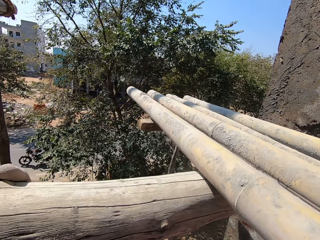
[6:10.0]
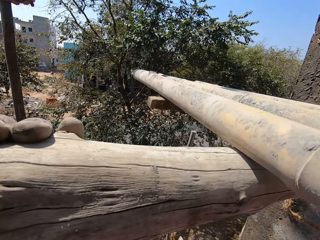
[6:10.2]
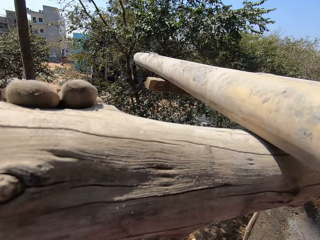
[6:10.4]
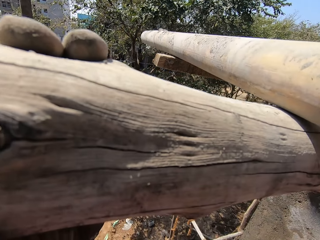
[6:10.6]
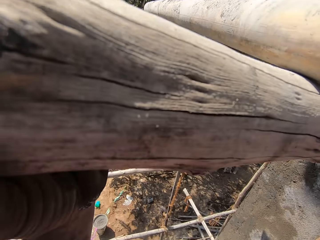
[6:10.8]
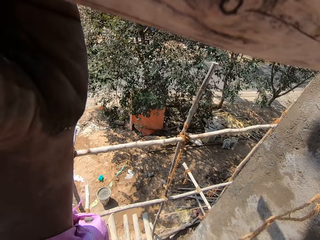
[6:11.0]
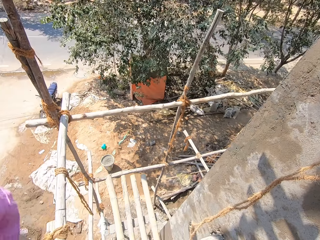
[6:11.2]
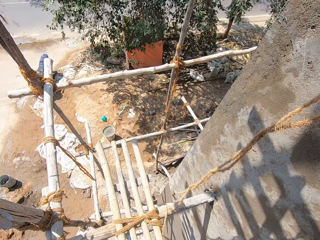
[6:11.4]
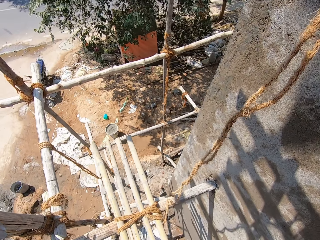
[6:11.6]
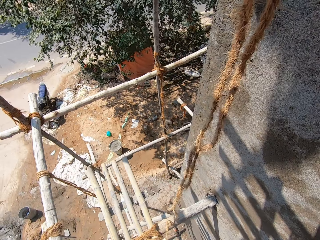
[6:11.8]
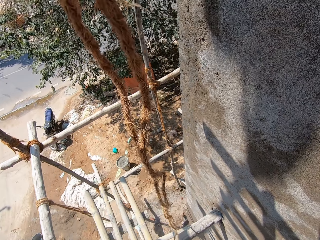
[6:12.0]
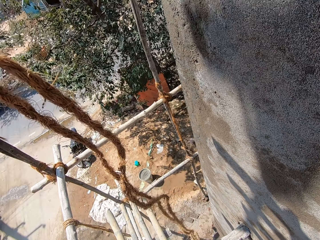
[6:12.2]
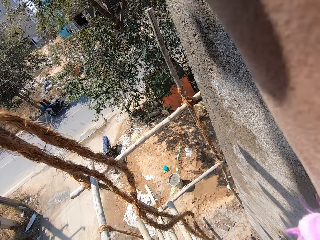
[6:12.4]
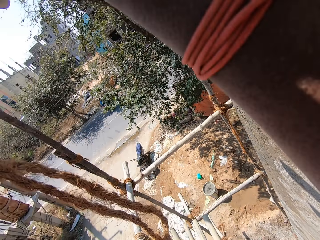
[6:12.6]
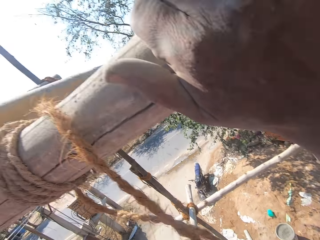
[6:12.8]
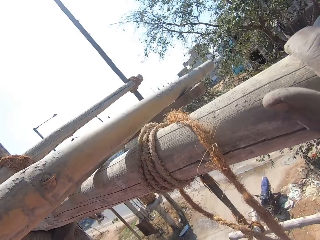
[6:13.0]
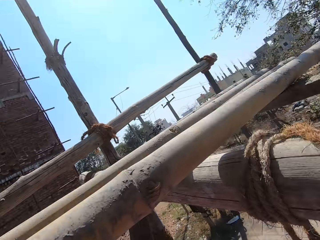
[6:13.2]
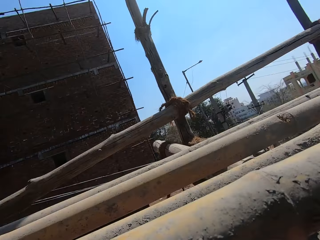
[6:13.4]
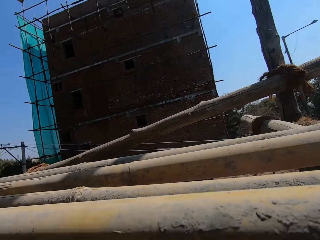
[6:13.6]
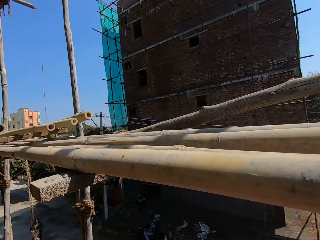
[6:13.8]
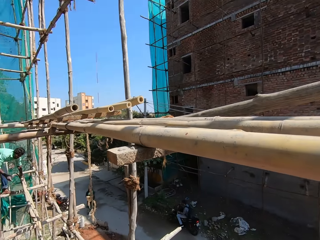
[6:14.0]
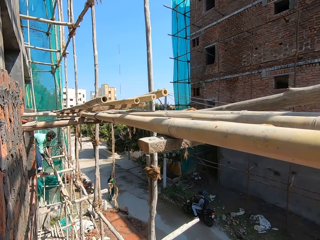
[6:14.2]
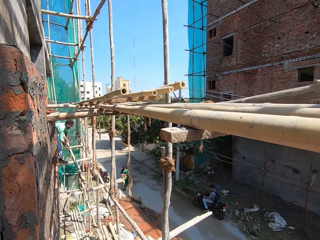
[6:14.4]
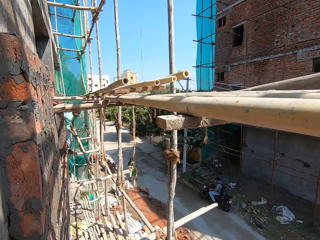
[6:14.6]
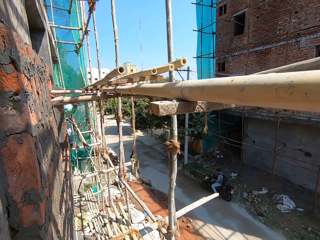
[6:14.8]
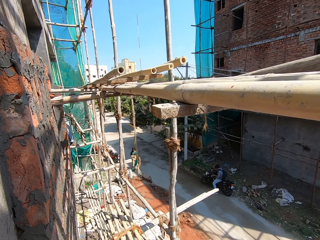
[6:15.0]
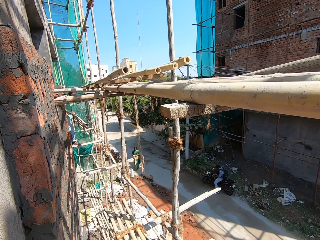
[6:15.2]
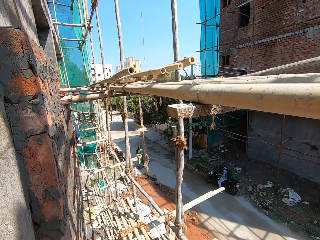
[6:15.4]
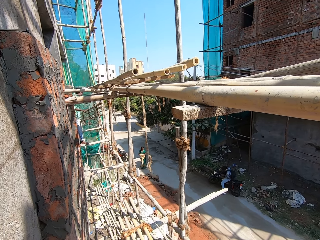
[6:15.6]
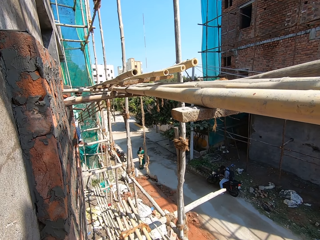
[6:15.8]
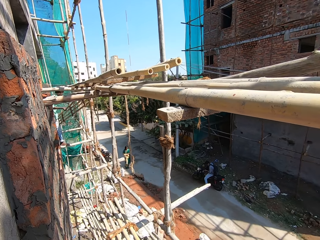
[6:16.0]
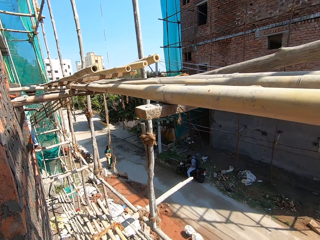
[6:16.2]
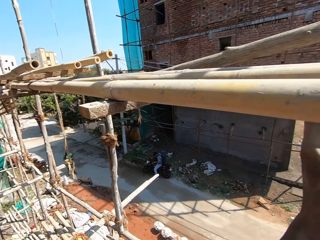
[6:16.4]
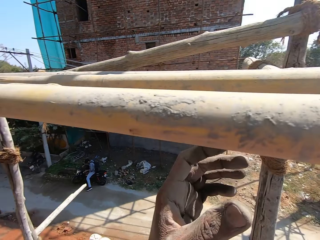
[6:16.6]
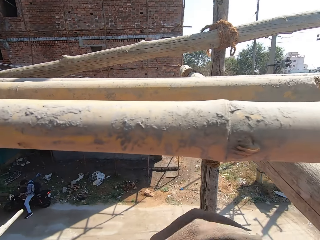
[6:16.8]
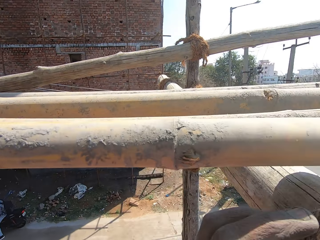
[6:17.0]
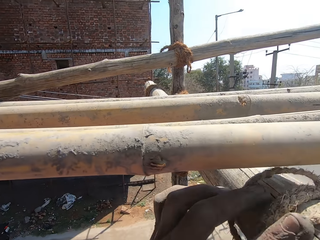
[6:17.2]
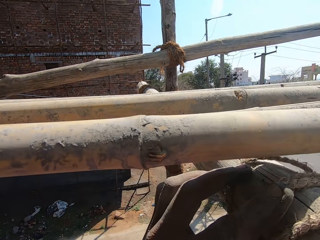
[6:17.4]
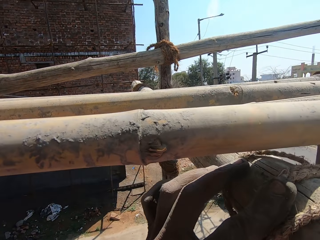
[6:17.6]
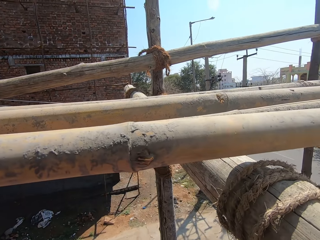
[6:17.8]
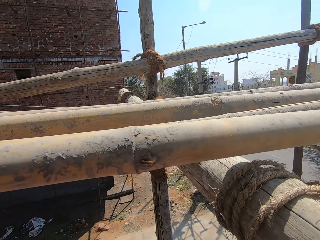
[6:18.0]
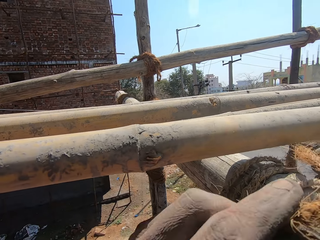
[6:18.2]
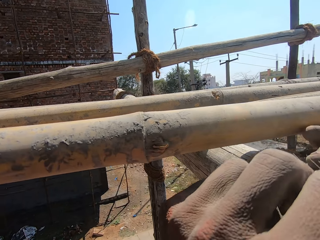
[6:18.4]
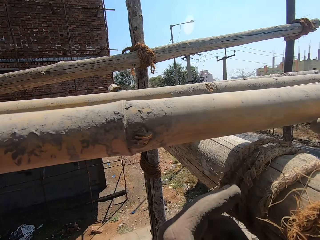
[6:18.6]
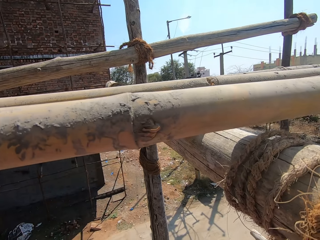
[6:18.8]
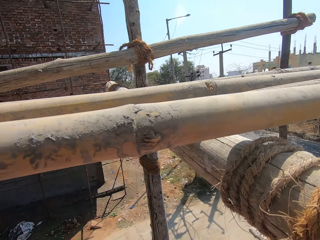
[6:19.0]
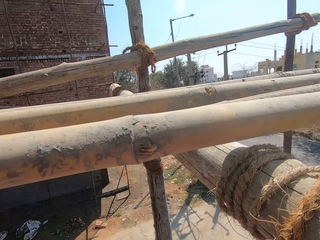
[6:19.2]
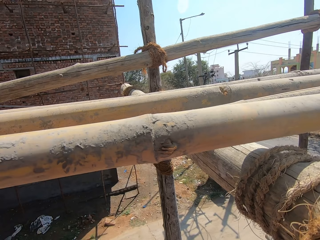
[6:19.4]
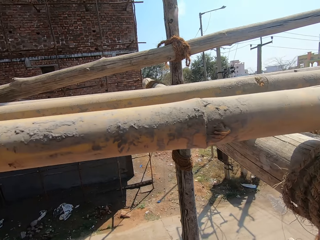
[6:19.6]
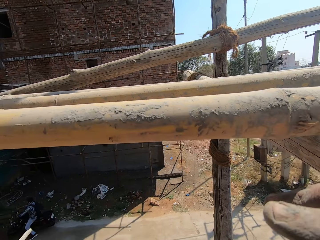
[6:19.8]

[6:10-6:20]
The camera wearer moves the scaffold on the pole. They look around. They tie the rope on the timber with the bamboo together.

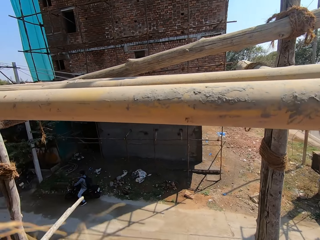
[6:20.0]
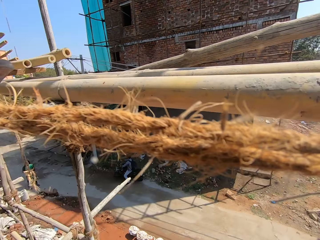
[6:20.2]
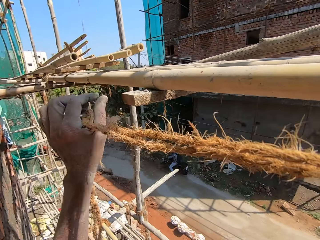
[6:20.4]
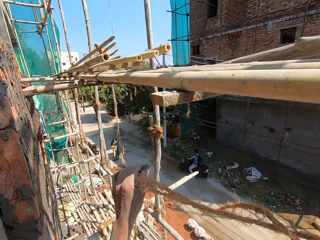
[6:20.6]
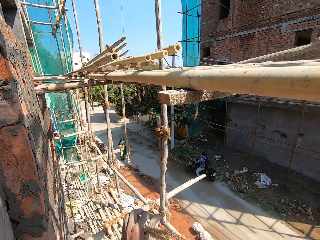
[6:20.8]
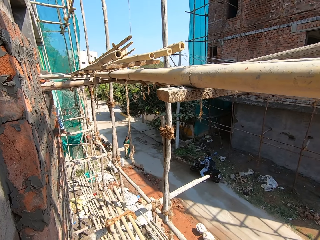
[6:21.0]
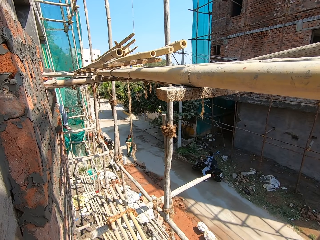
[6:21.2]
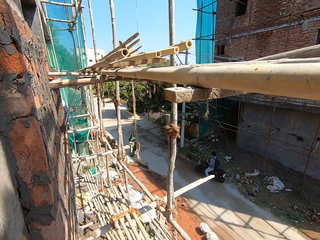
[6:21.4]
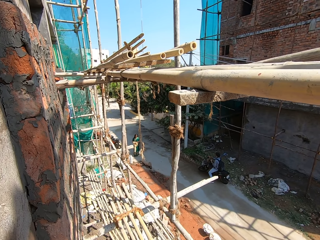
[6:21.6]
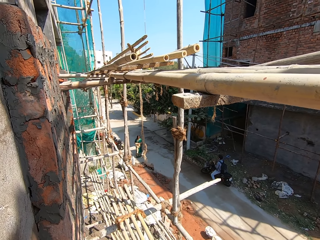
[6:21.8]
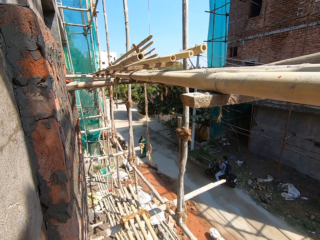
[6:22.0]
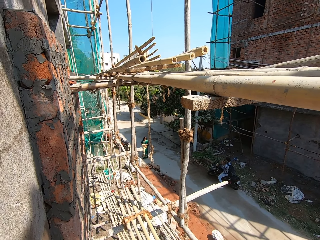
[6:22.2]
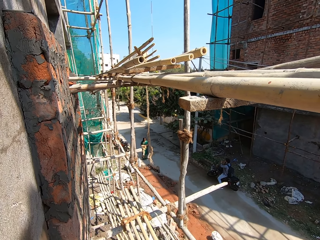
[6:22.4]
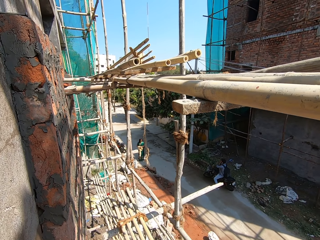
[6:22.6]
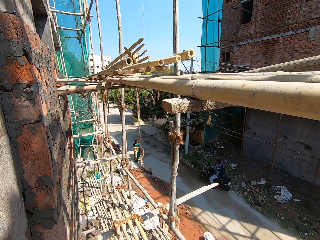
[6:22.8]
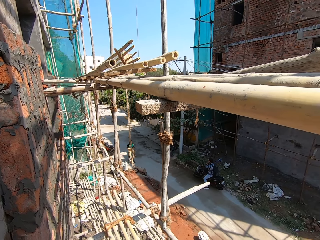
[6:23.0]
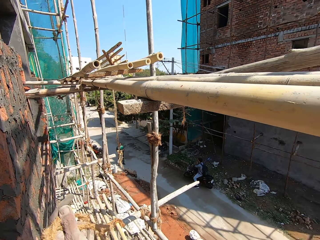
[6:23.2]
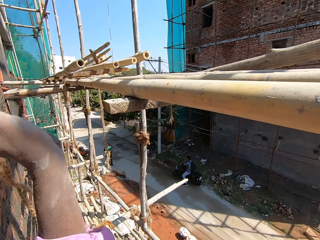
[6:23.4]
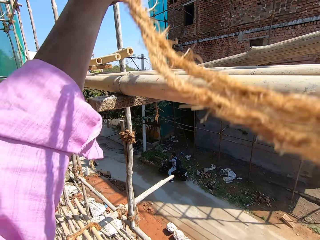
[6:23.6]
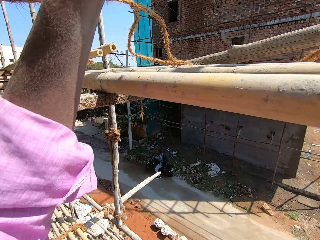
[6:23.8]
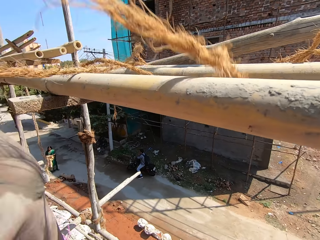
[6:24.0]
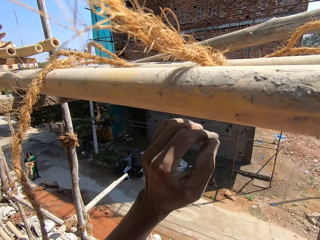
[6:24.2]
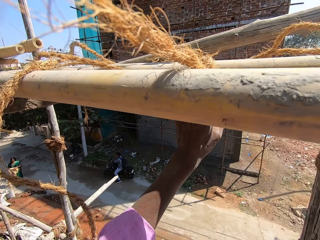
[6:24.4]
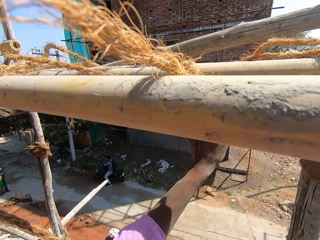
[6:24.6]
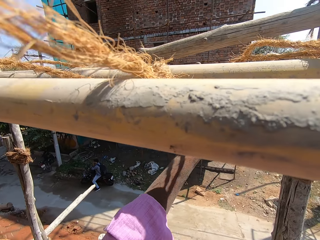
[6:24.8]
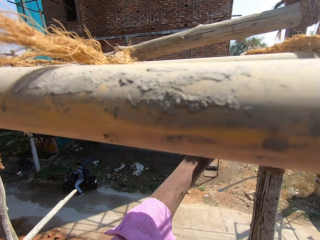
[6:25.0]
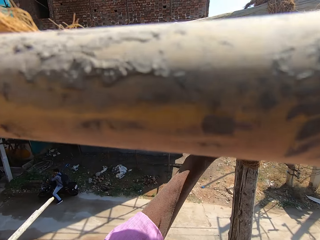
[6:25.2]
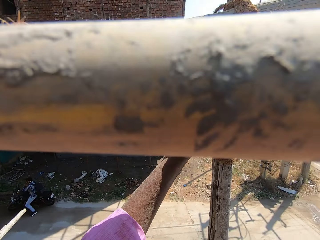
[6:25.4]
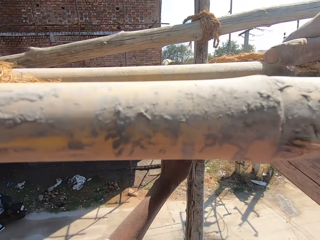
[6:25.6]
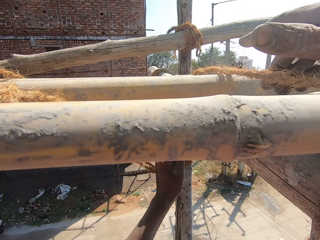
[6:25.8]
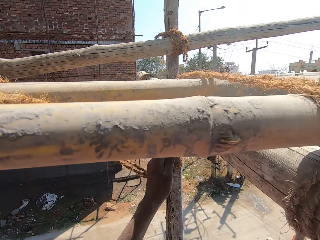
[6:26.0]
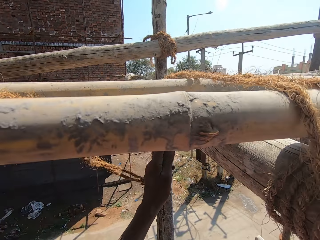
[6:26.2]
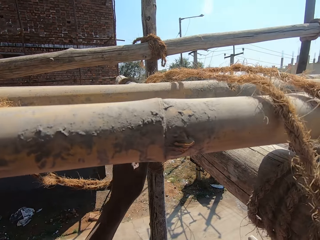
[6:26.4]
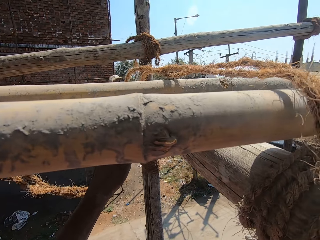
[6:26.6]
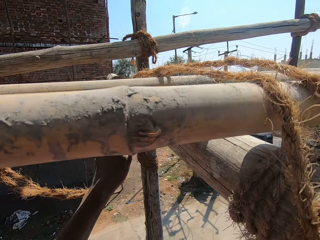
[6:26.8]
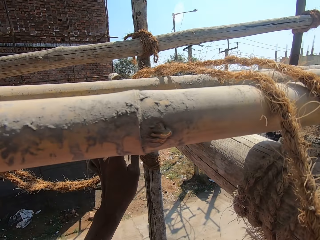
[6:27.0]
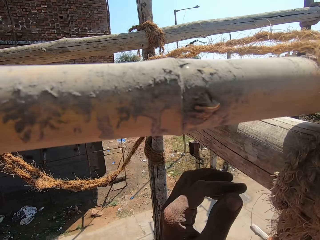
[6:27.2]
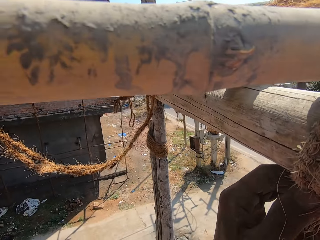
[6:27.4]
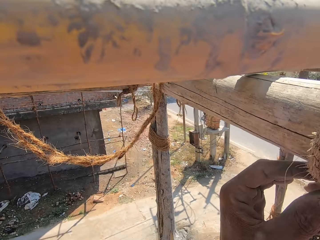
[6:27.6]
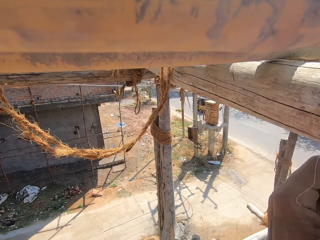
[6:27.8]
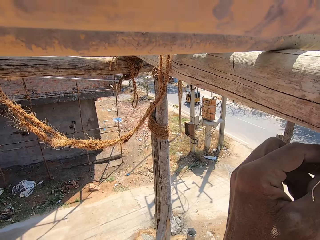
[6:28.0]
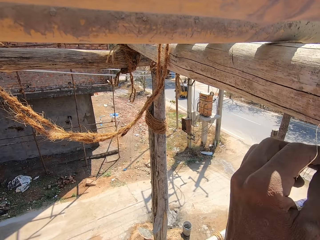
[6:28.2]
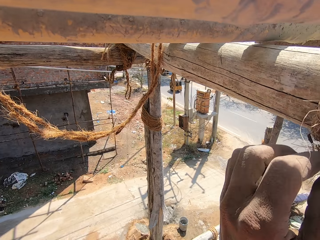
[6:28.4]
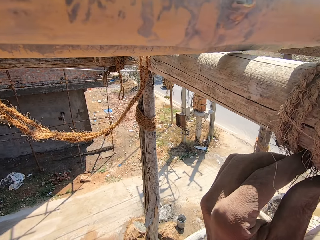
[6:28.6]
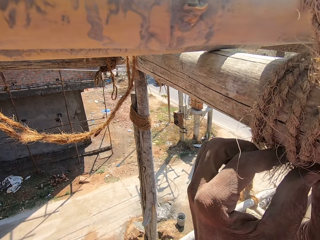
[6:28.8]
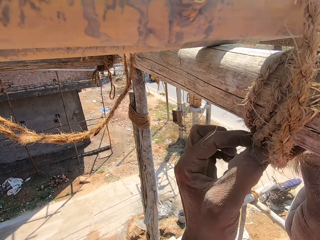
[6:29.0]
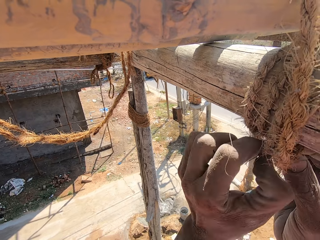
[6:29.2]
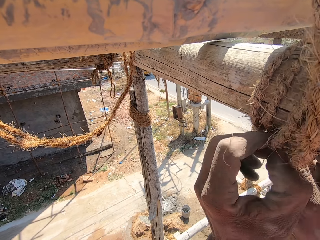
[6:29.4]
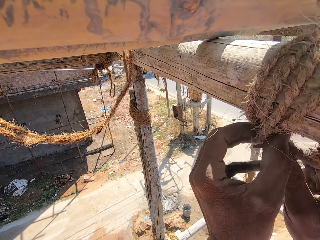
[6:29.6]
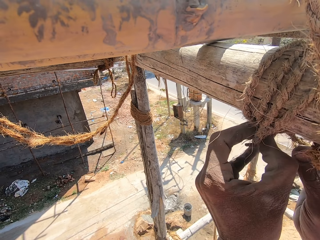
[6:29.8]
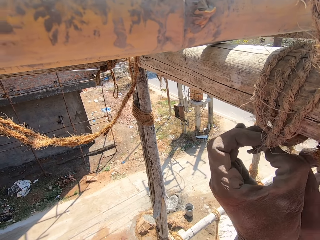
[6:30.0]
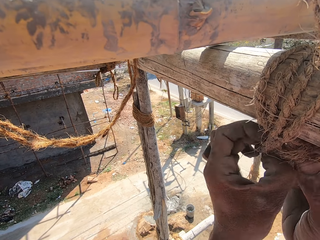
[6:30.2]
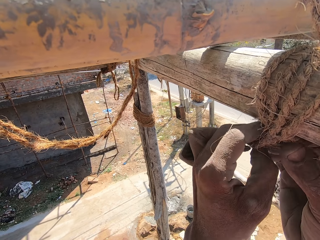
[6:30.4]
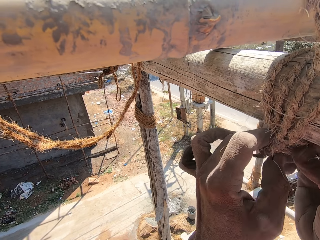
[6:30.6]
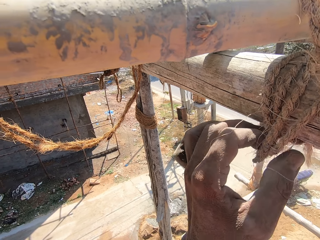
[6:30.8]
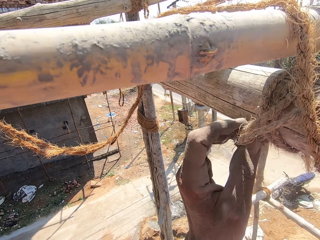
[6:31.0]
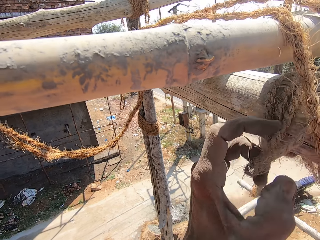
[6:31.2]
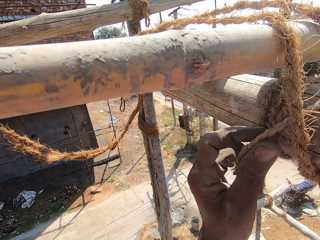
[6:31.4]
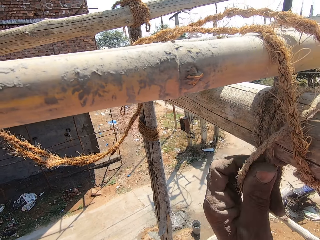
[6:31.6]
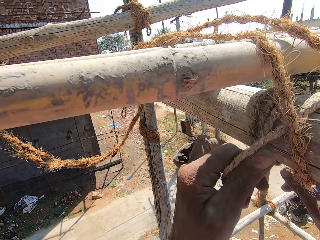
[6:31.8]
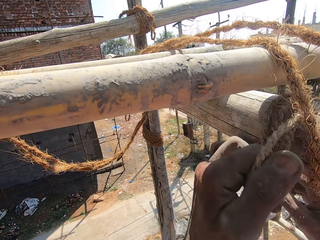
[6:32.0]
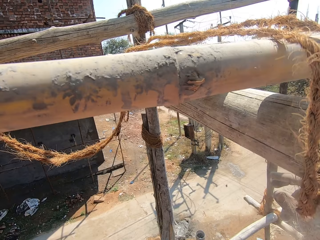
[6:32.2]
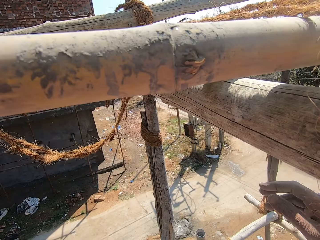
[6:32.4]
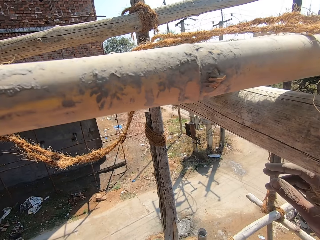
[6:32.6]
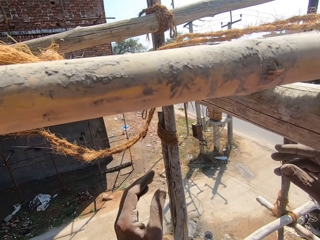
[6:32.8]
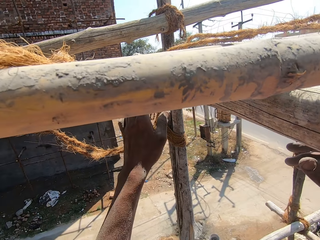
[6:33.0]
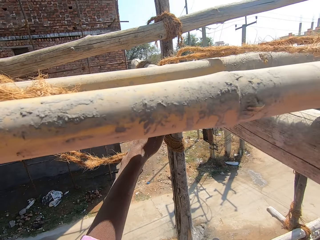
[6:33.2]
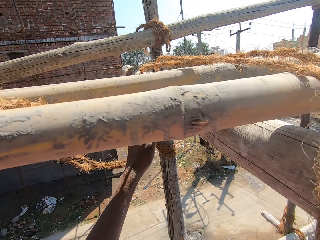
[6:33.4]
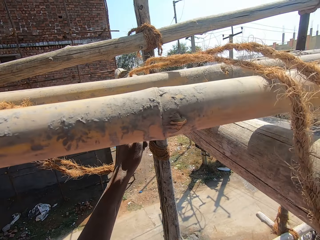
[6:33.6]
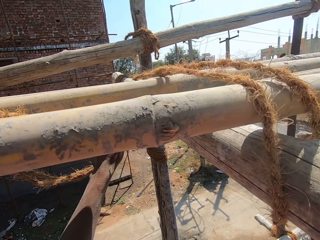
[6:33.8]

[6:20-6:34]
The camera wearer pulls the rope. They look around. They look around again. They throw the rope on the scaffold. They tie the scaffold with the rope on the pole. They untie the rope from the timber. They pull the rope from the pole.
